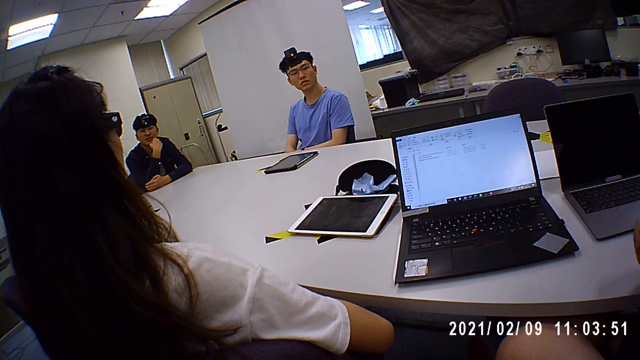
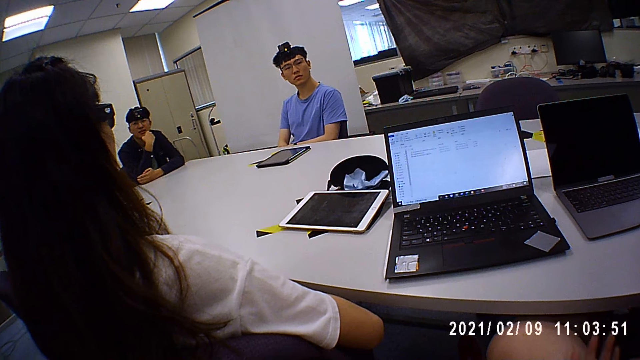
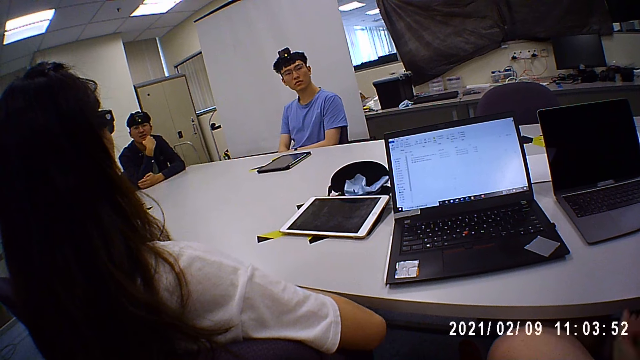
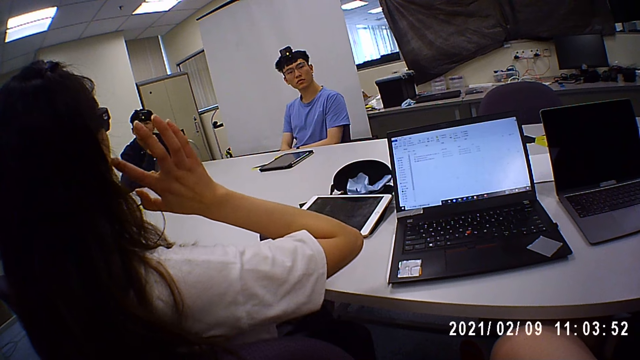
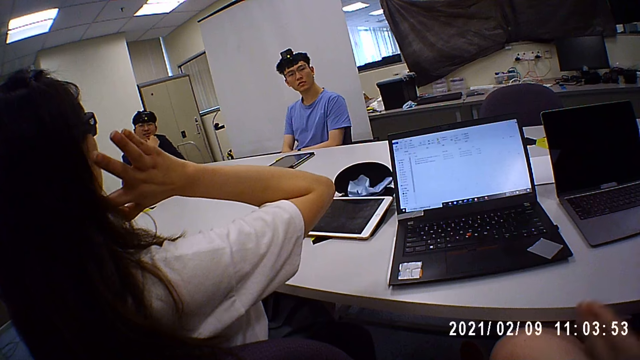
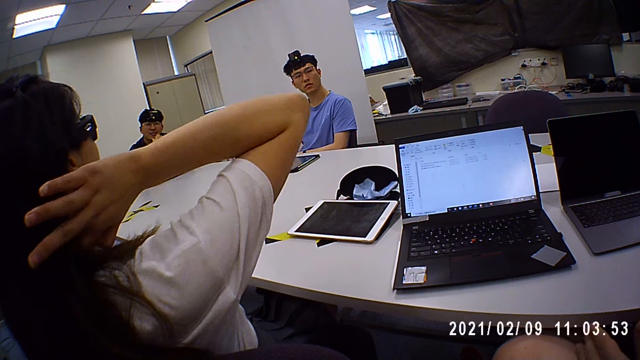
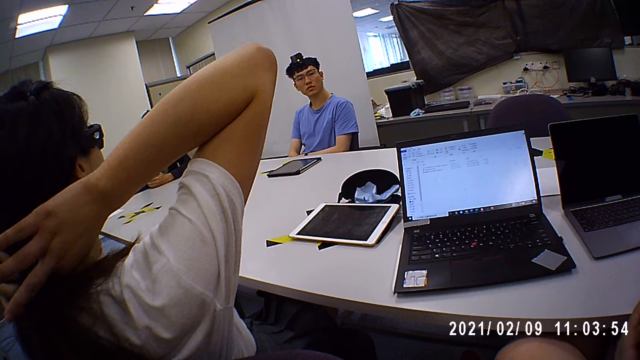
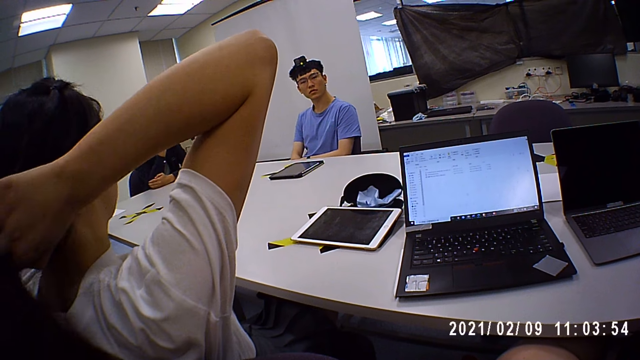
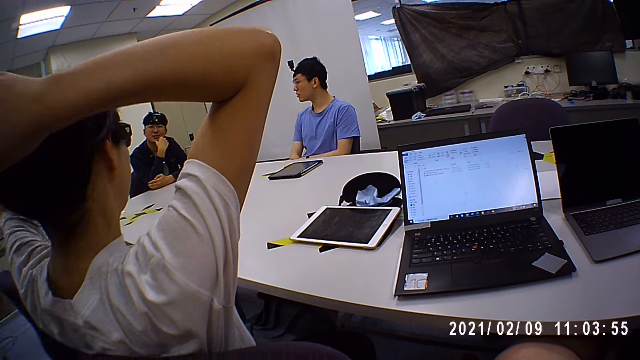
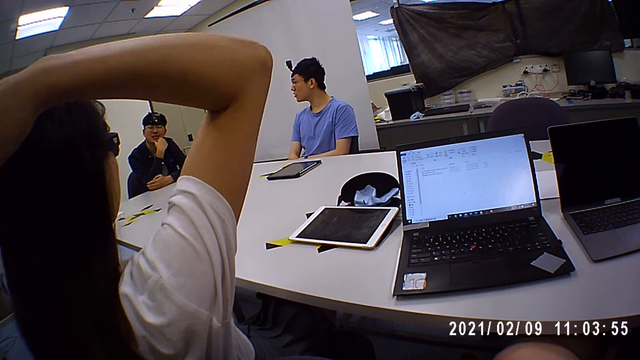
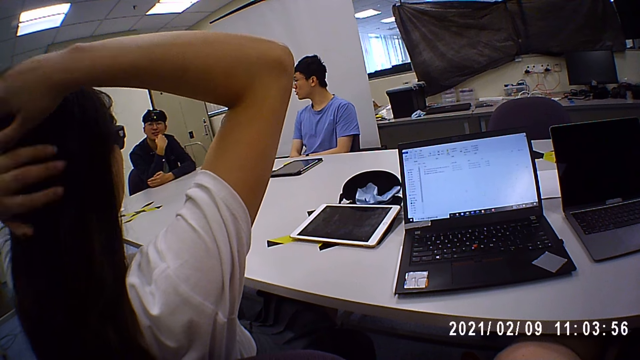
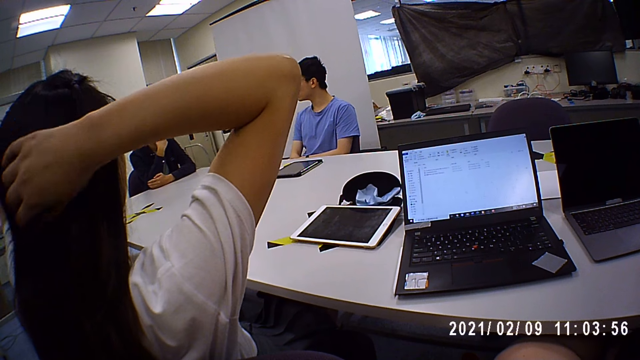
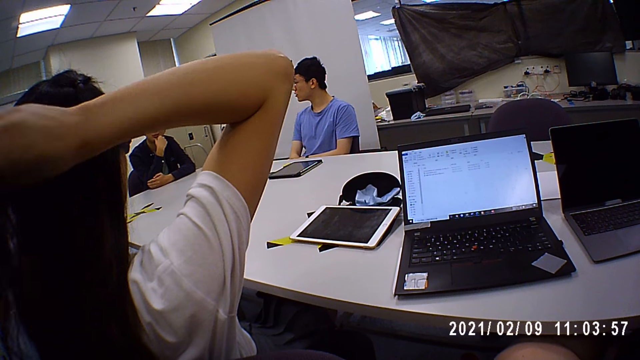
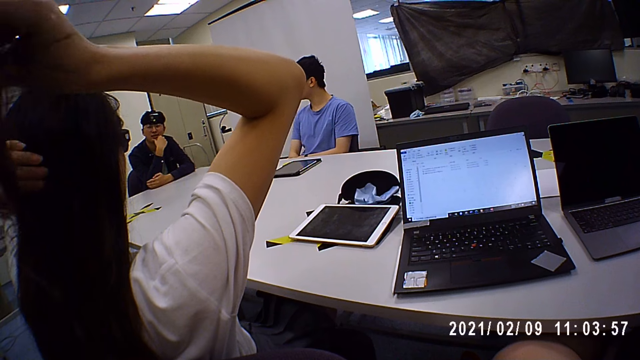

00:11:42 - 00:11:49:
The woman adjusts her hair with both hands.

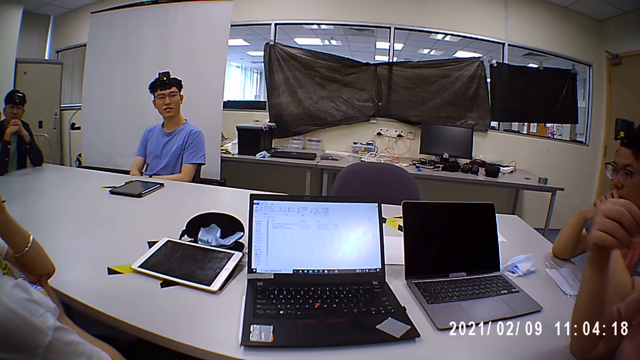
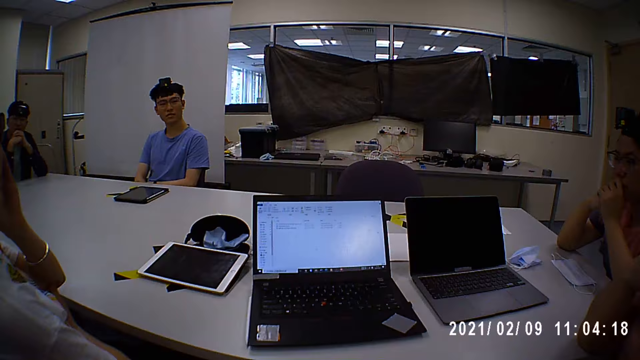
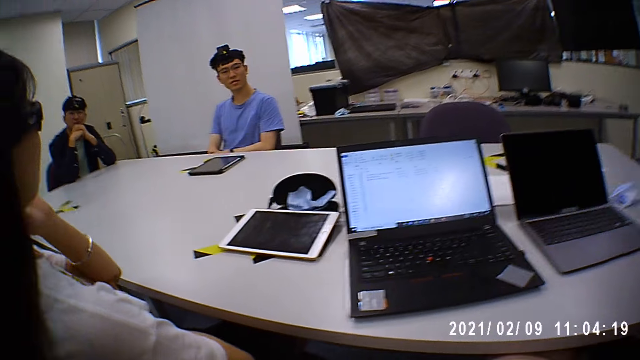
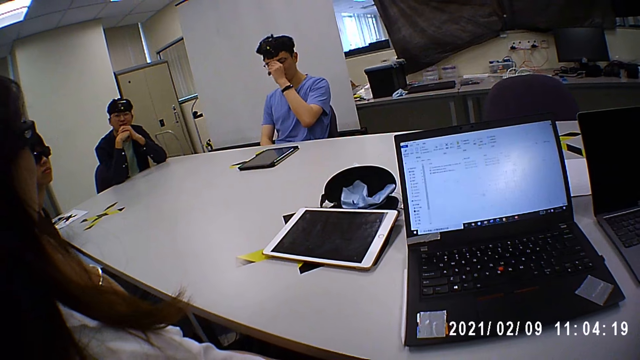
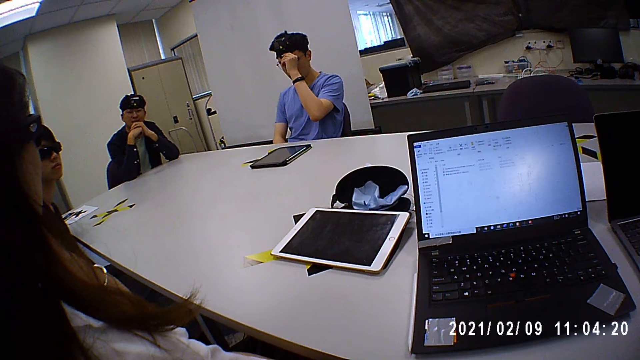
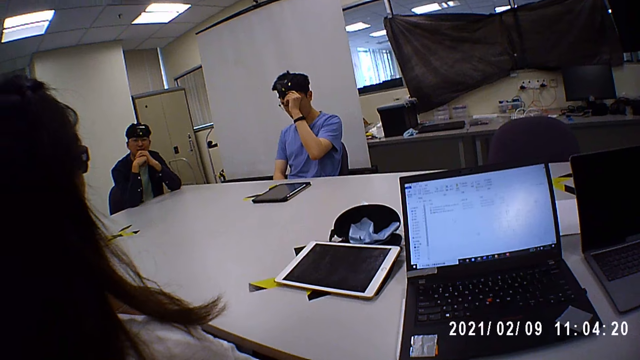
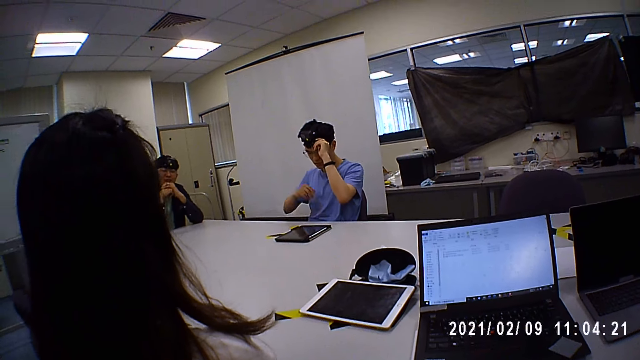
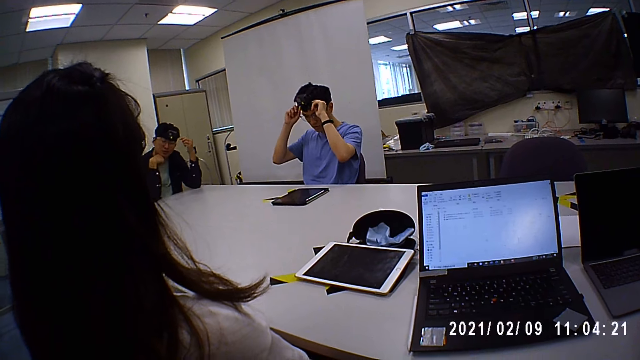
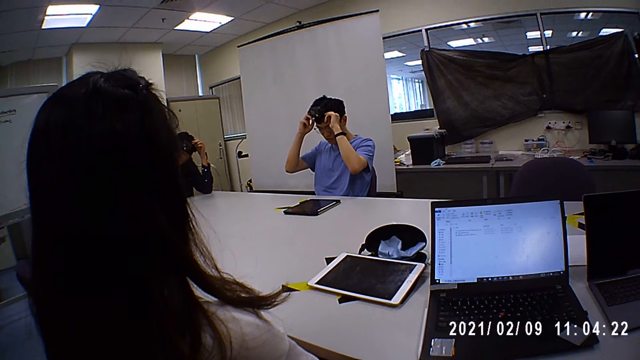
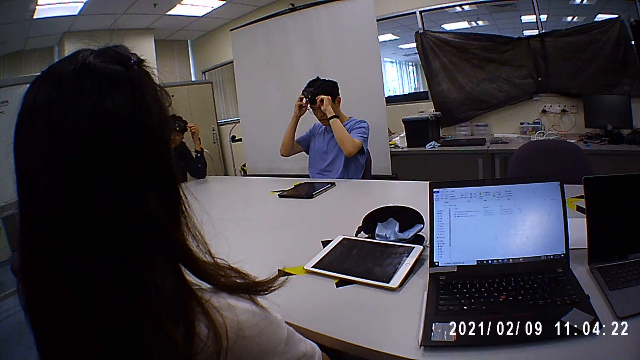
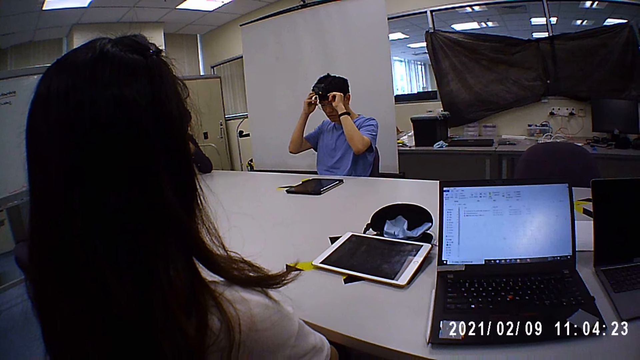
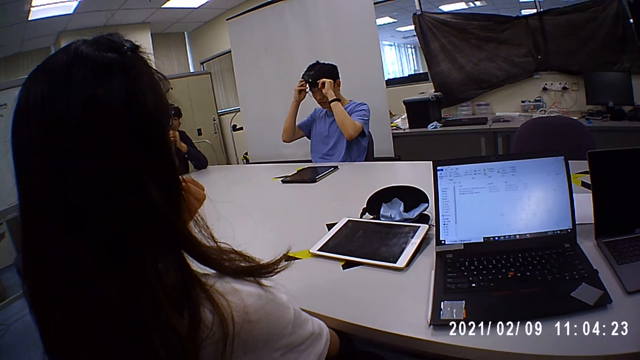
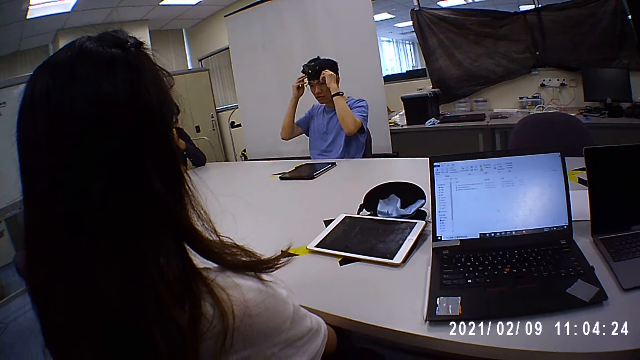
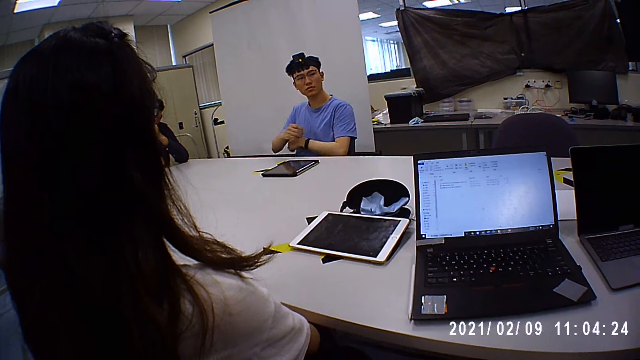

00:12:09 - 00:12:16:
A man adjusts a camera on his head with both hands.

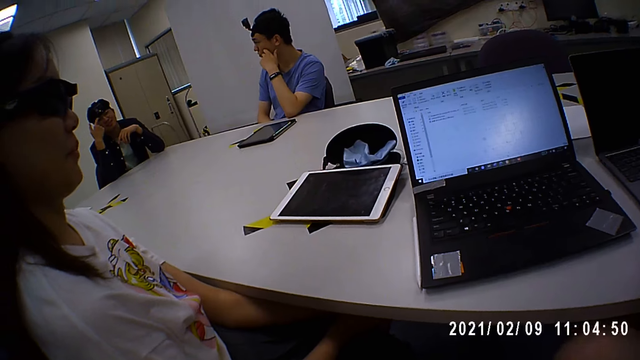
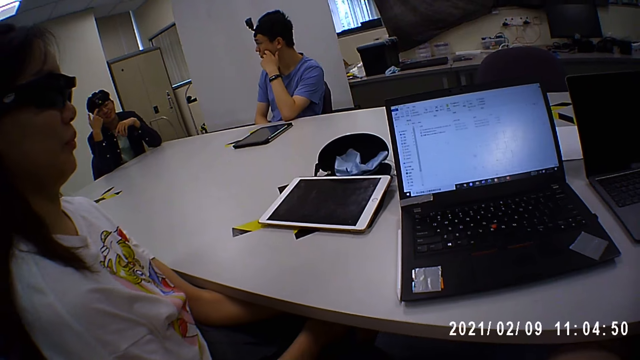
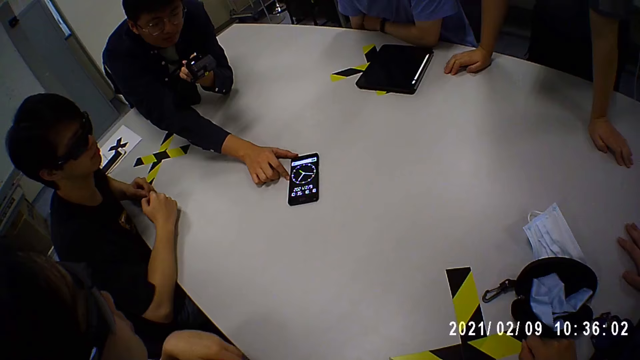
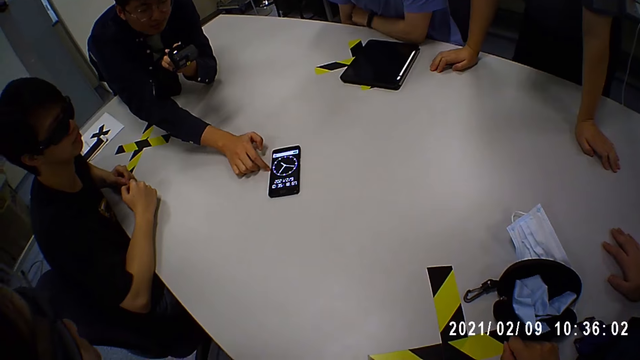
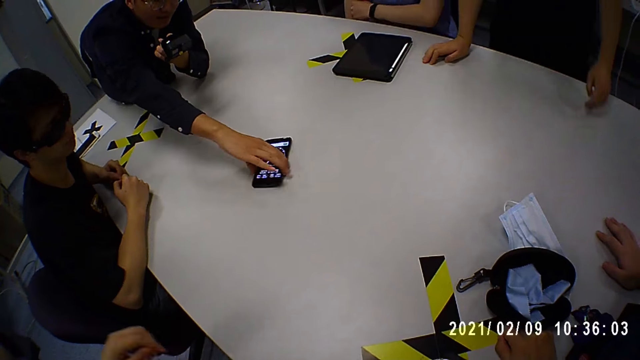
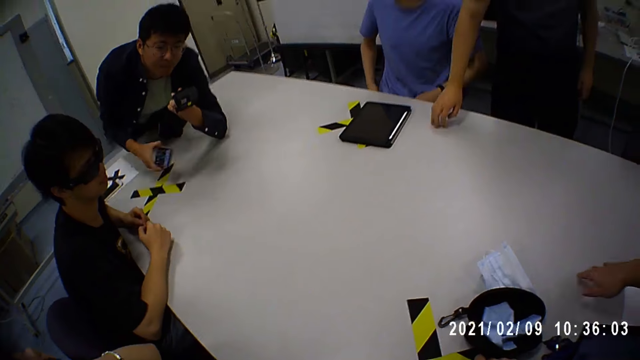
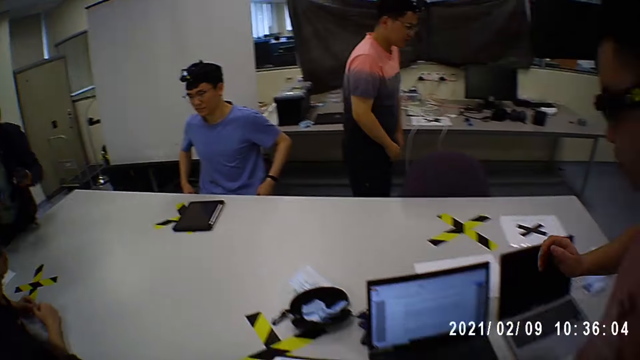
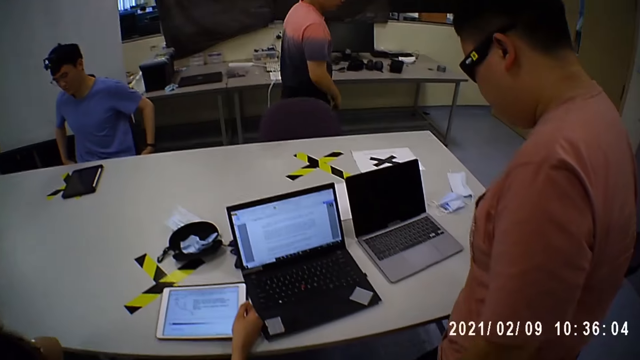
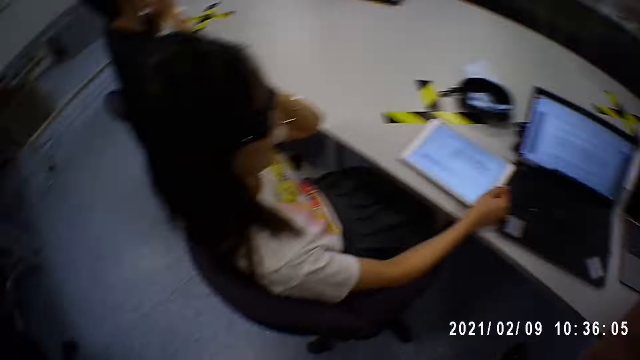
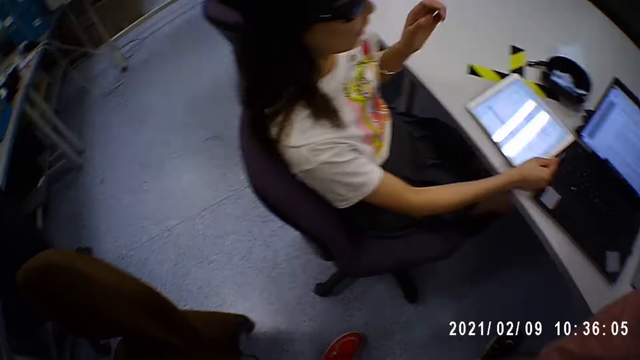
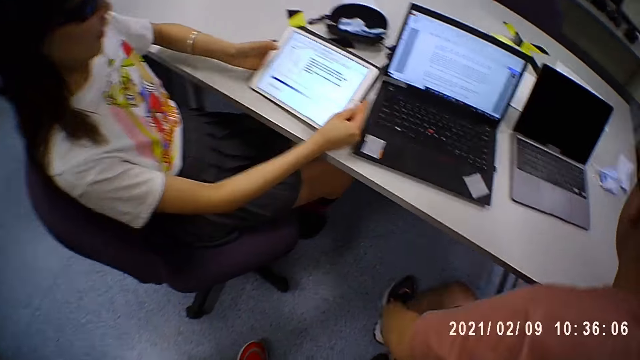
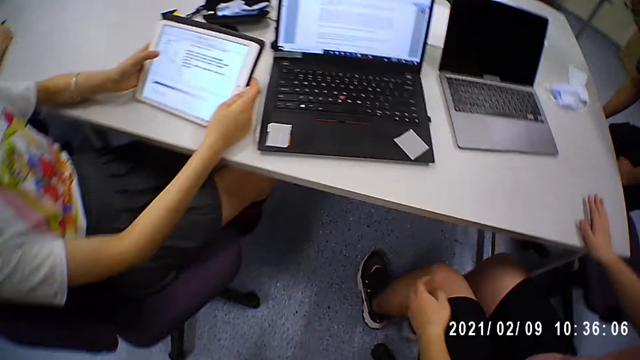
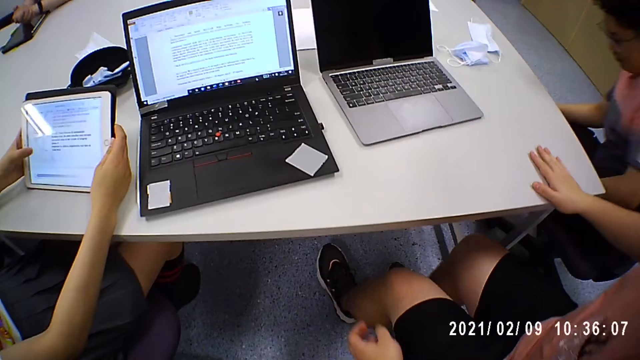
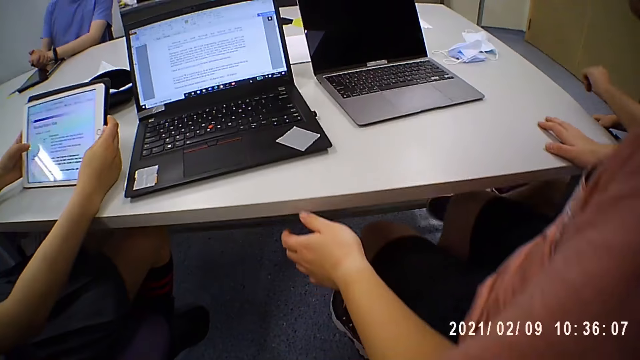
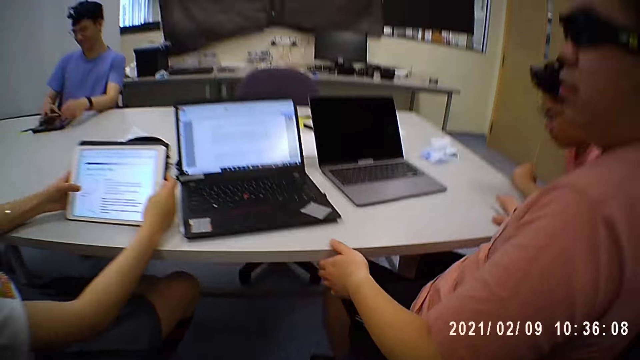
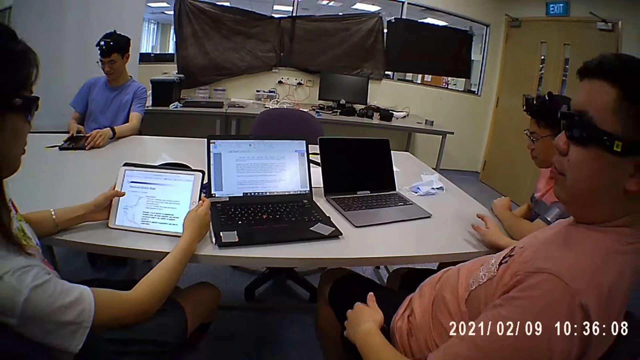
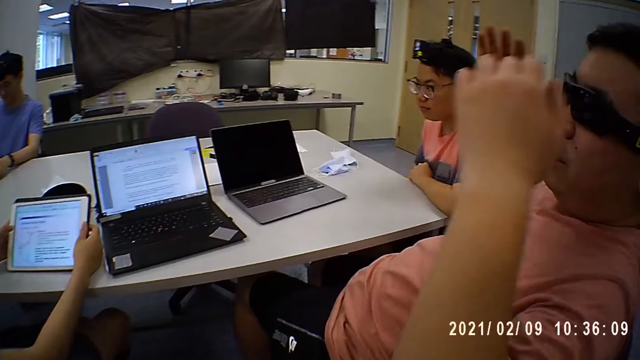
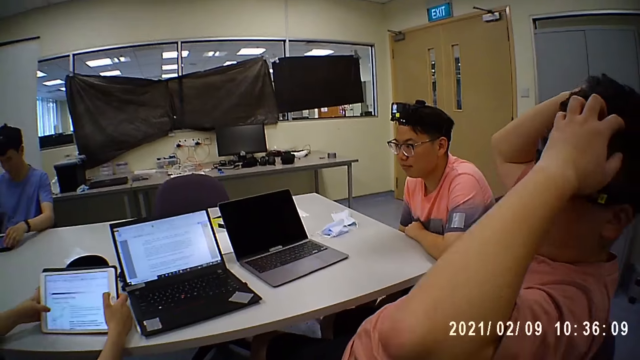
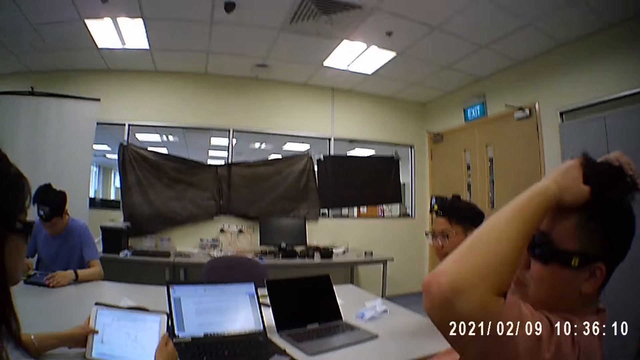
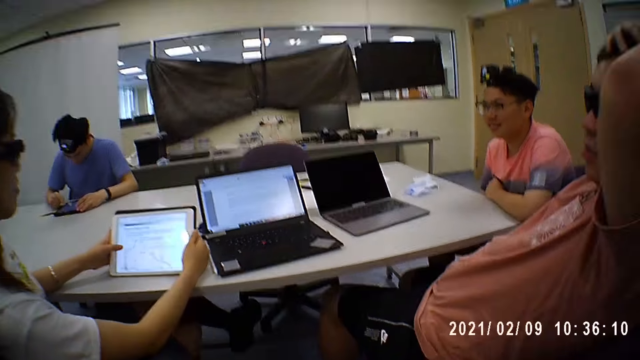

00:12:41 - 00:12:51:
A man picks up a phone on the table with his right hand. A woman operates a tab with both hands. Another man touches his hair with both hands.
